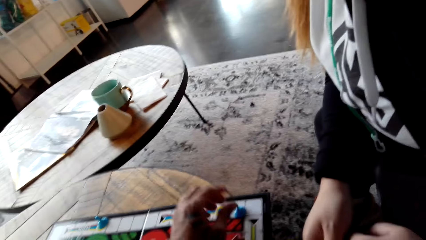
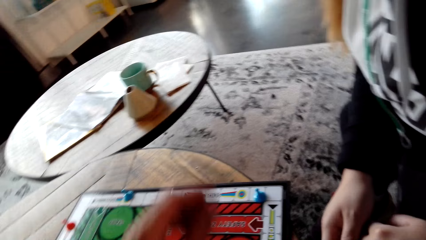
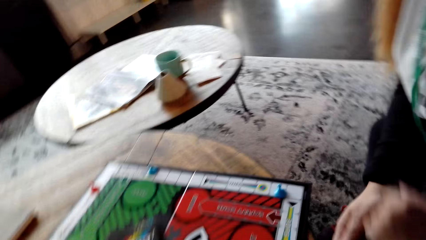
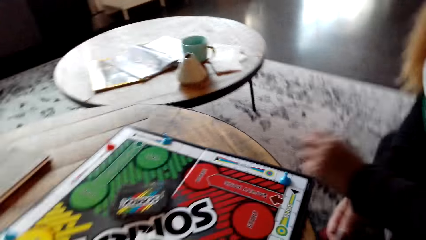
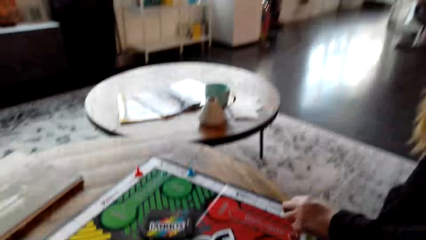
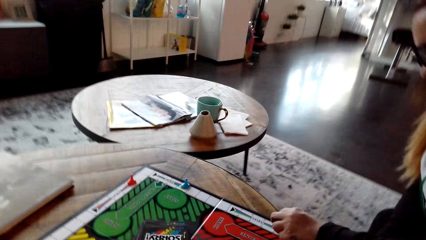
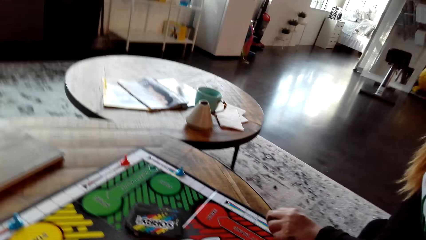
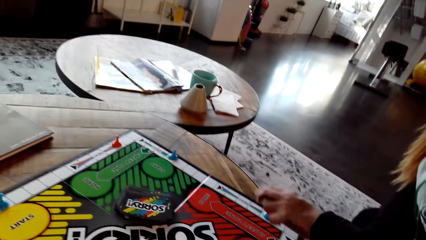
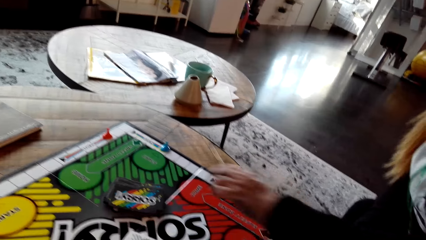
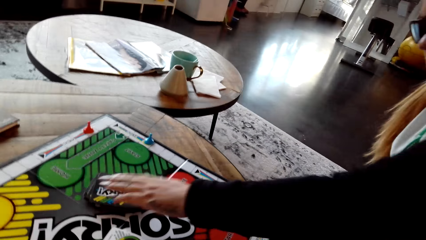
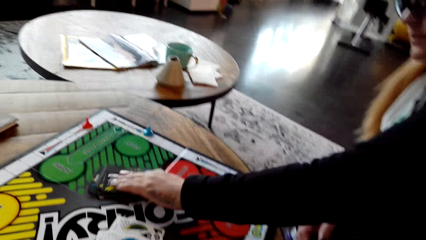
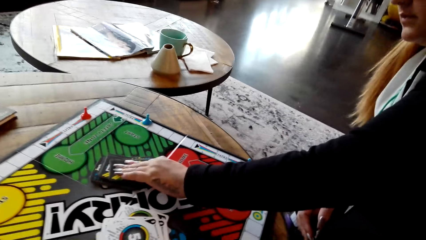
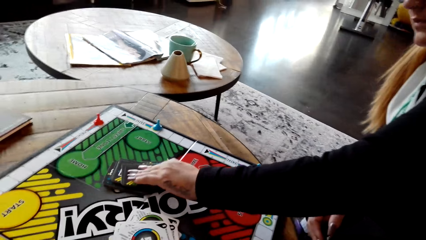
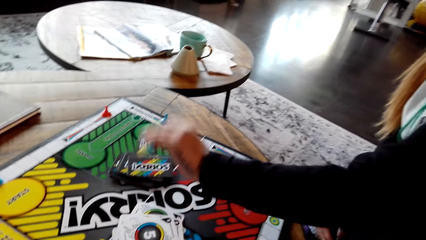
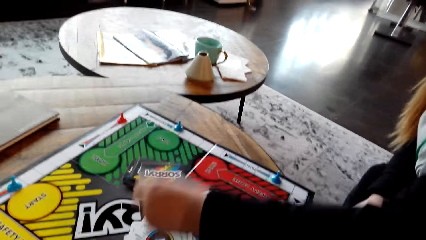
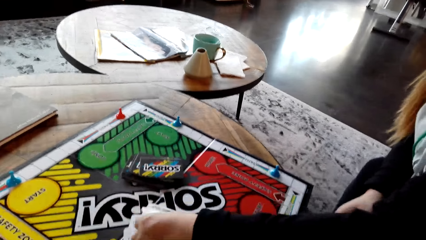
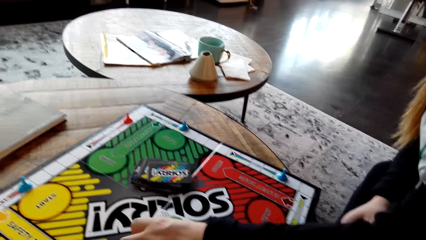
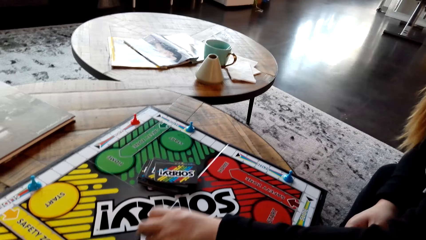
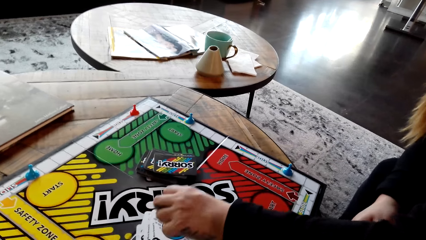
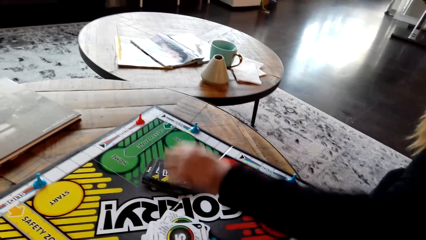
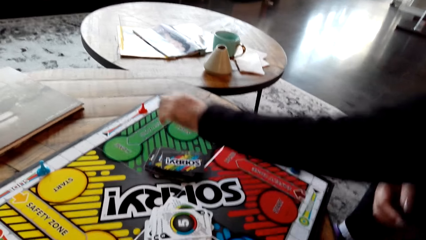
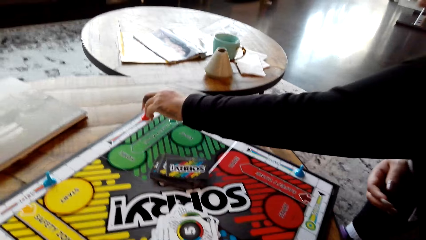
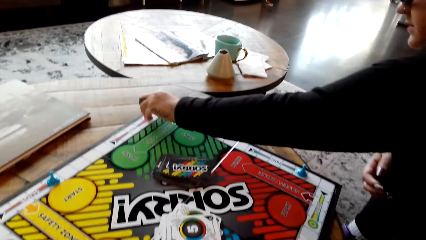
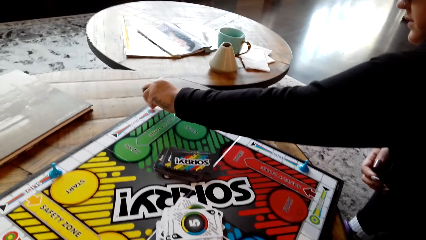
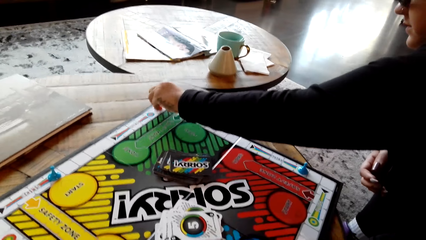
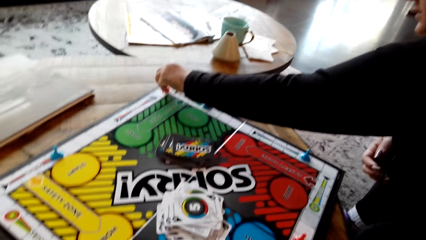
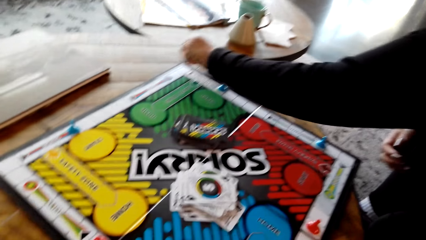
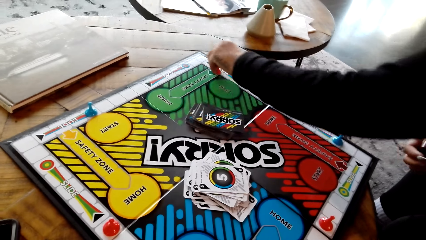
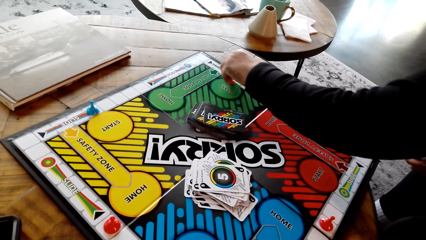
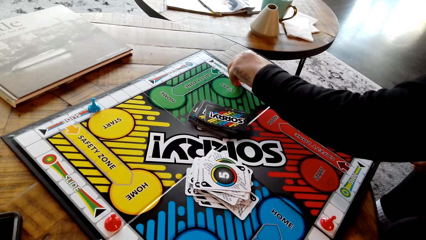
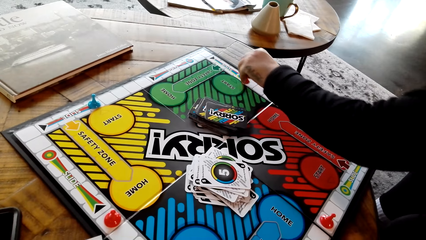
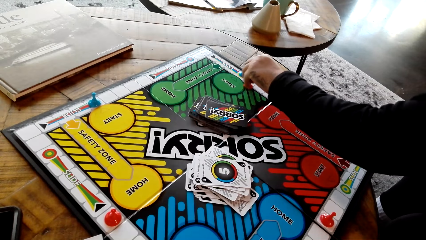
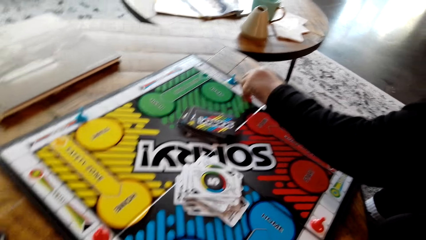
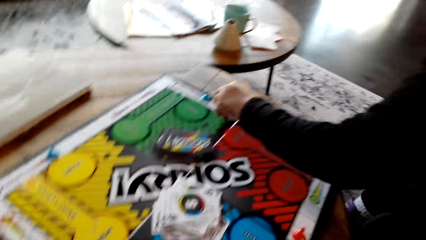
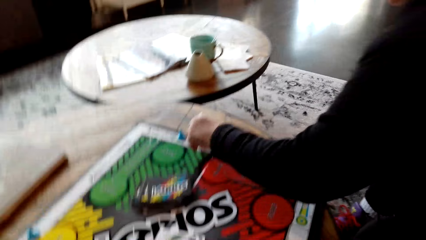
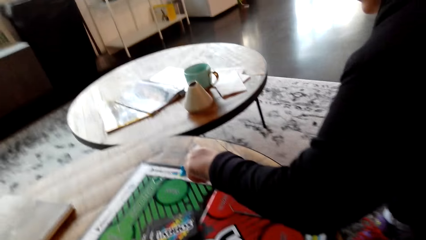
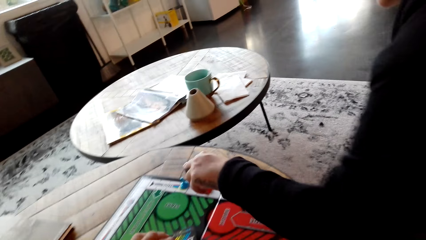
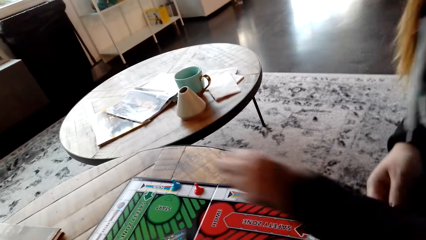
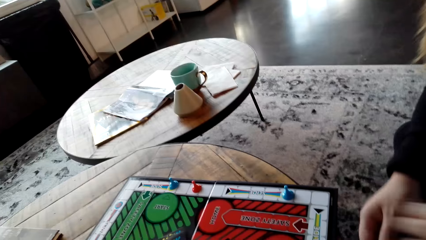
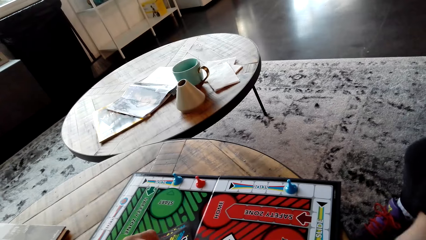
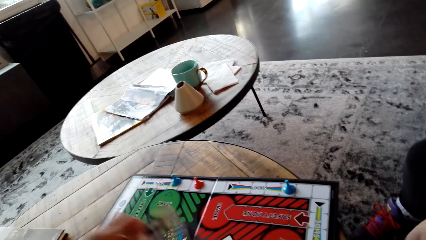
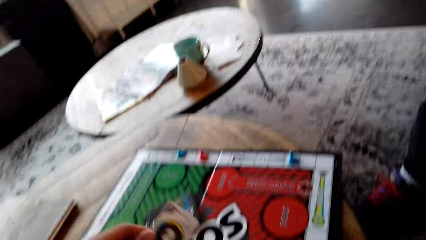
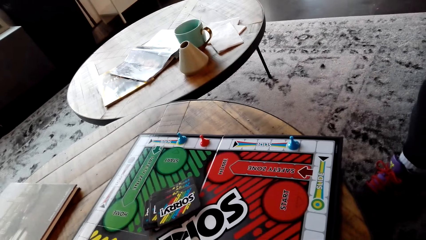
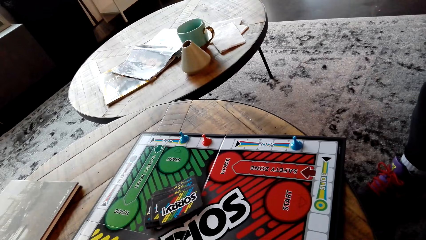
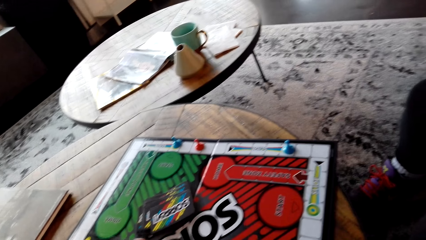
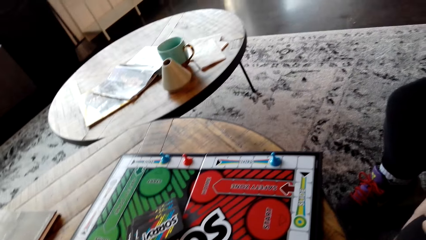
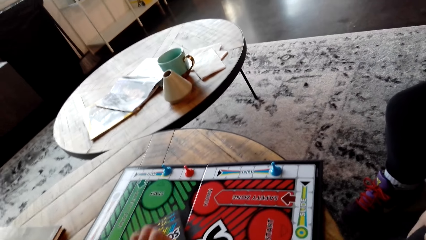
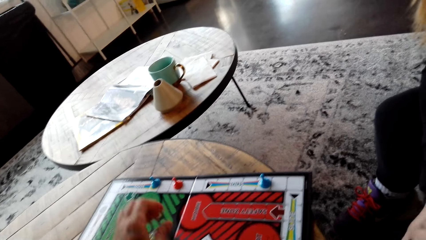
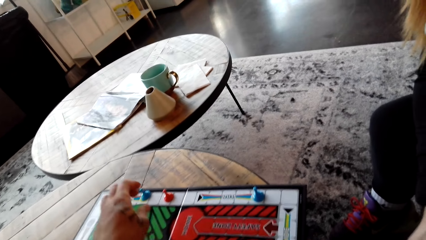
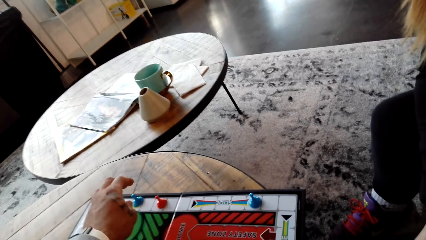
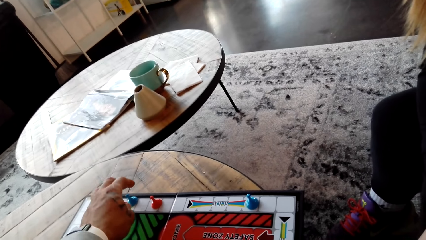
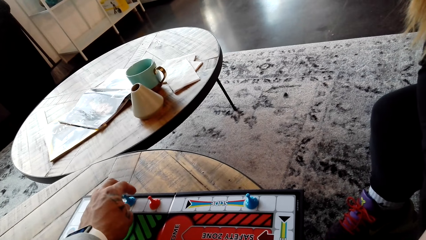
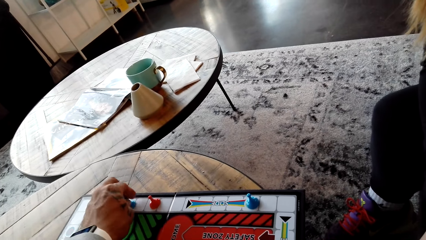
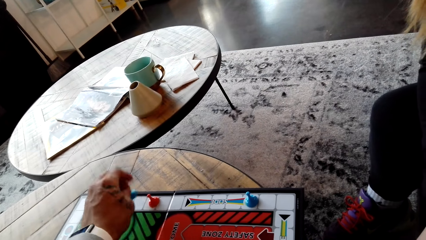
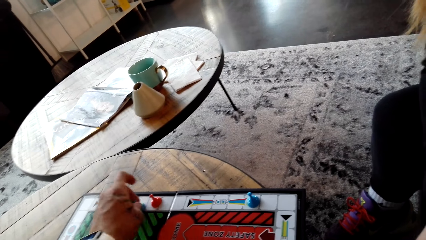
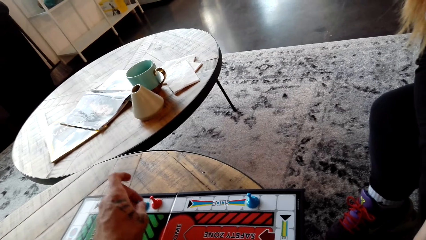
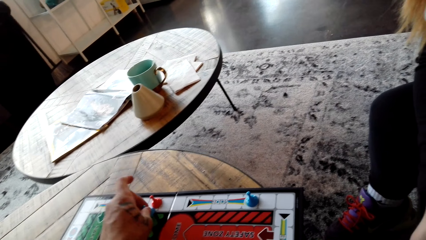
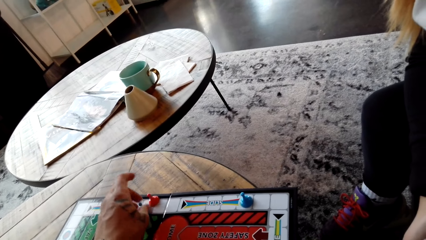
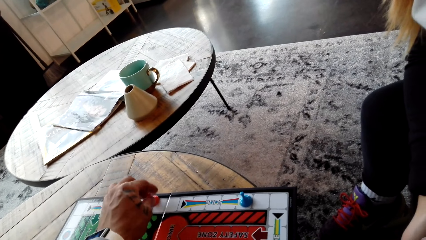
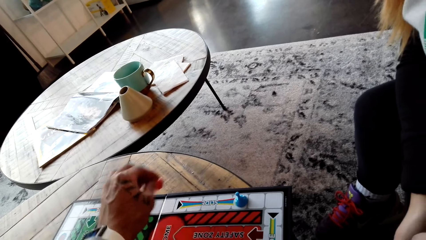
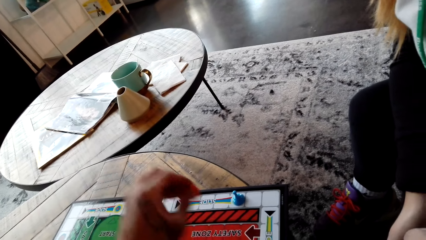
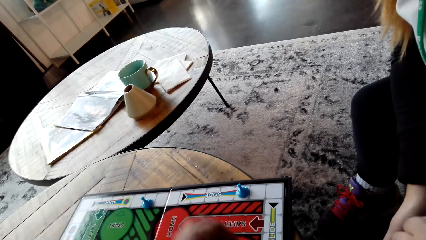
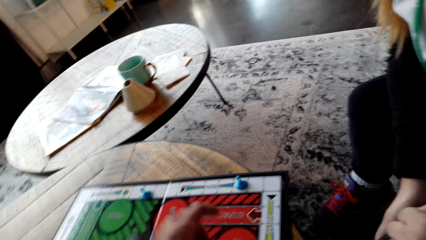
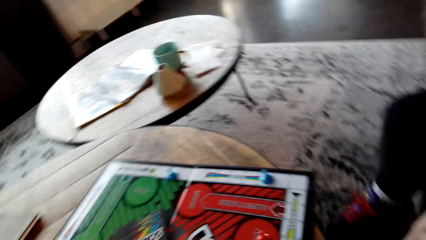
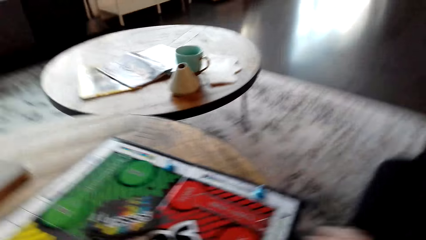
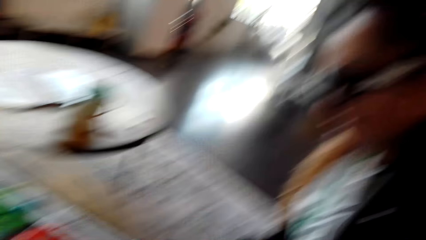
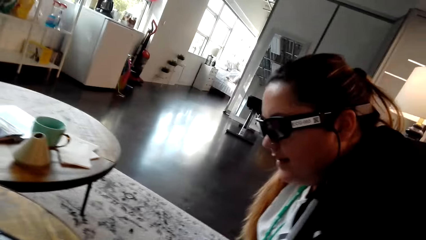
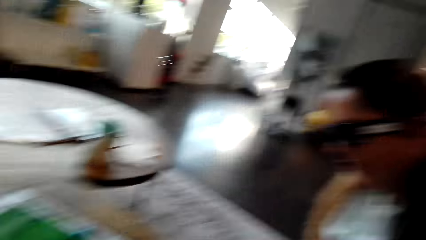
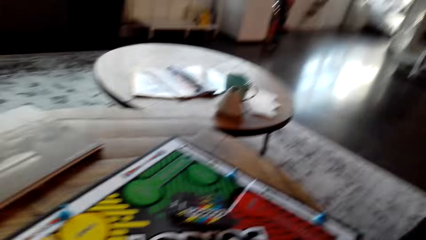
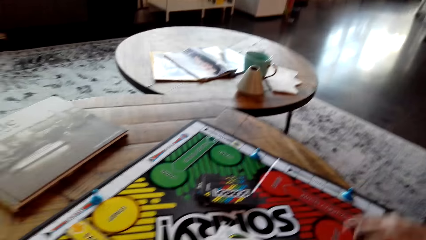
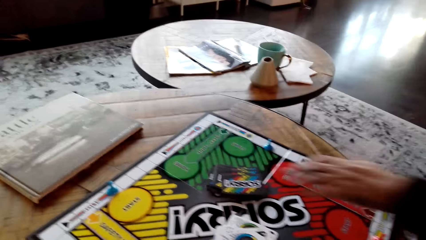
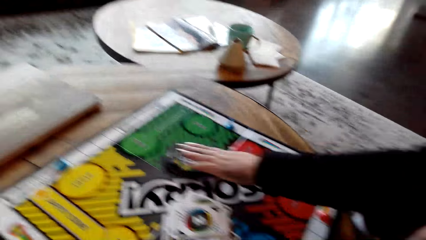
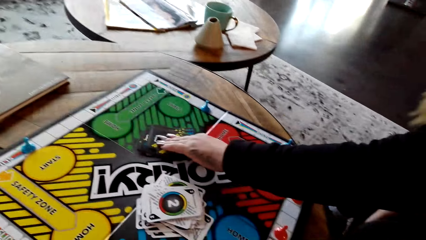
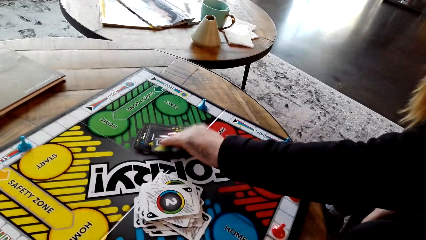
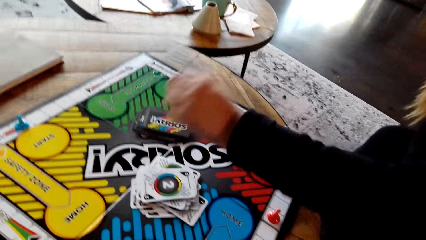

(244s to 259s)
The camera wearer puts the blue pawn down on the board. A lady plays the sorry game. The lady straightens the blue pawn. The lady draws a card from the board, puts the card on the sorry board, moves the red pawn on the board and puts the red pawn down on the board. The camera wearer plays the sorry game. They draw a card from the board and put the card on the sorry board. They move the blue pawn on the board and put the blue pawn down on the board. They move the red pawn and put the red pawn home on the board. The lady plays the sorry game. The lady draws a card from the board.
